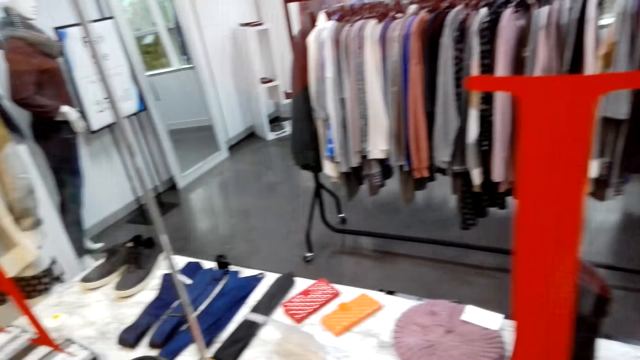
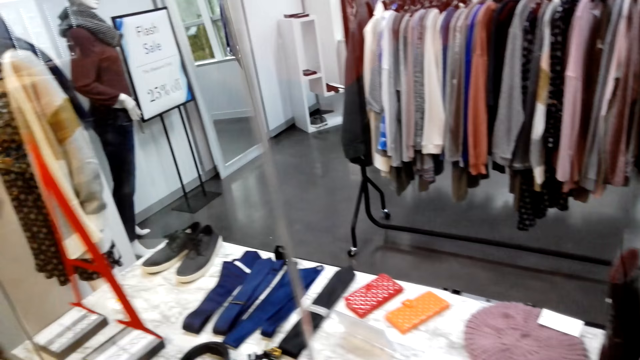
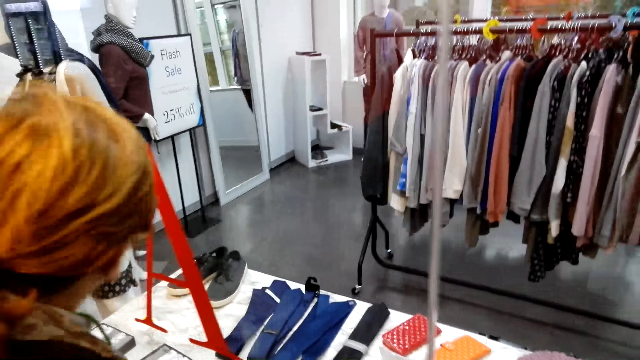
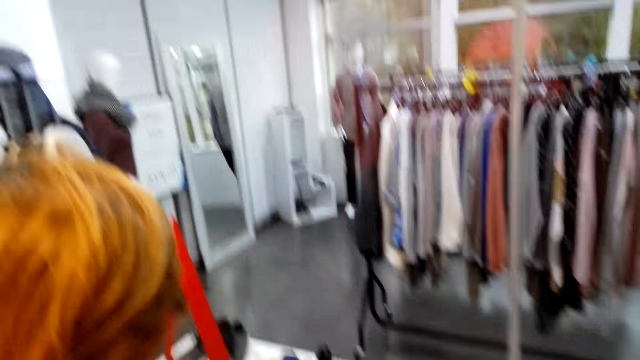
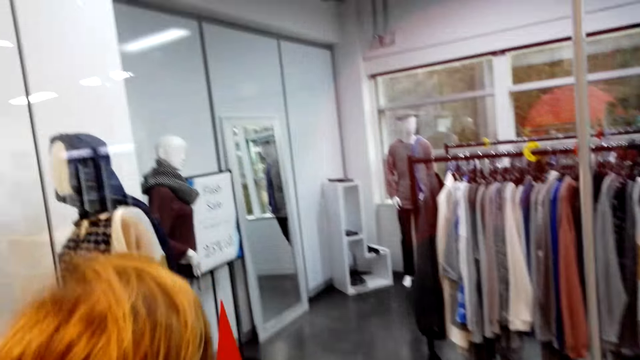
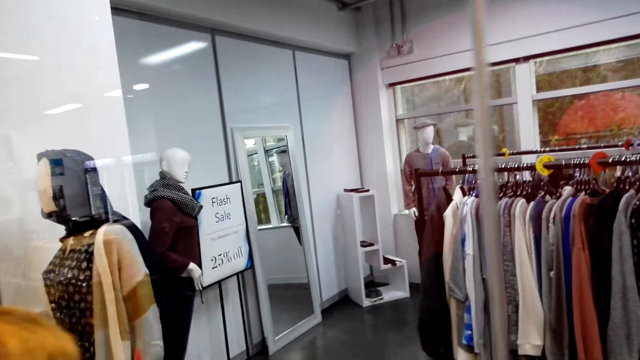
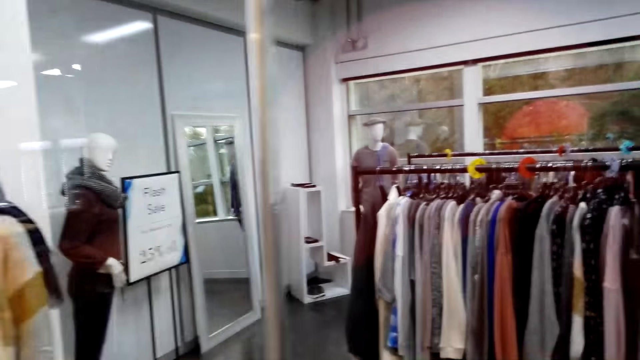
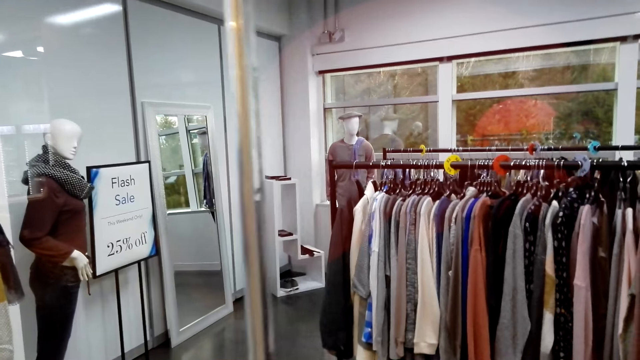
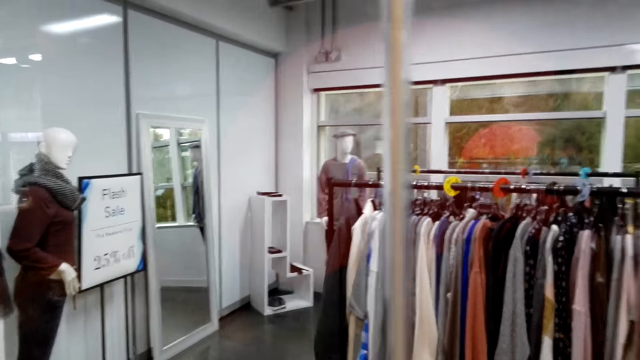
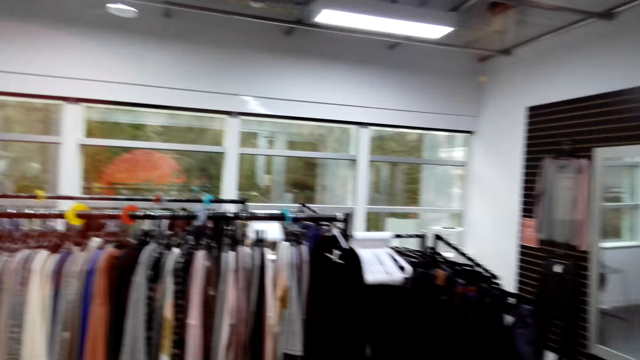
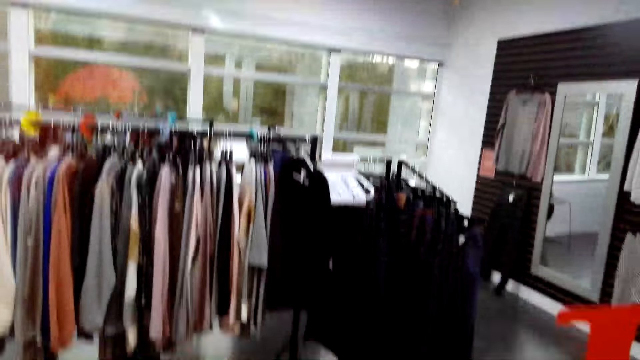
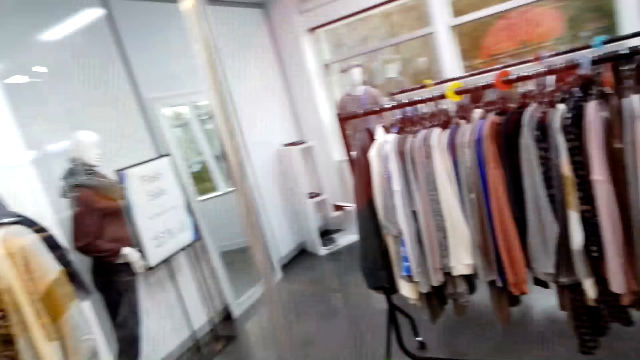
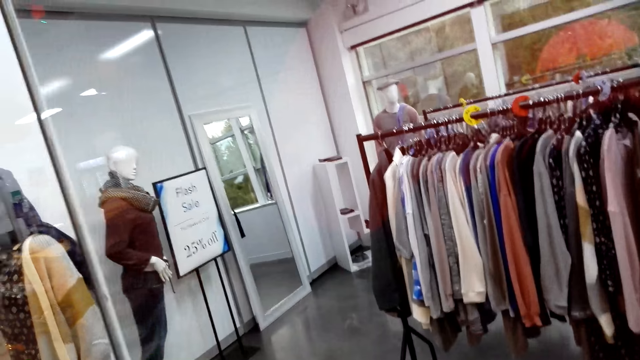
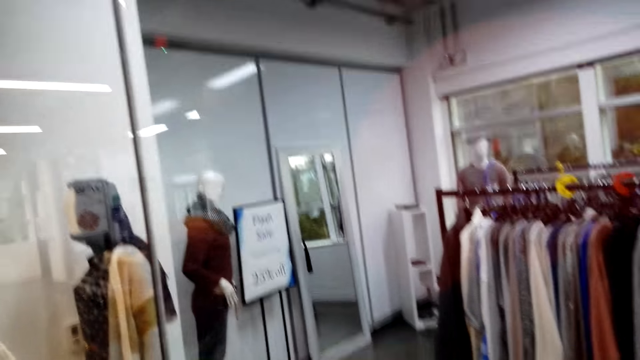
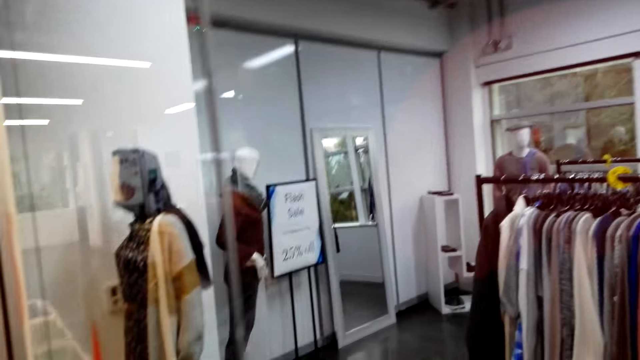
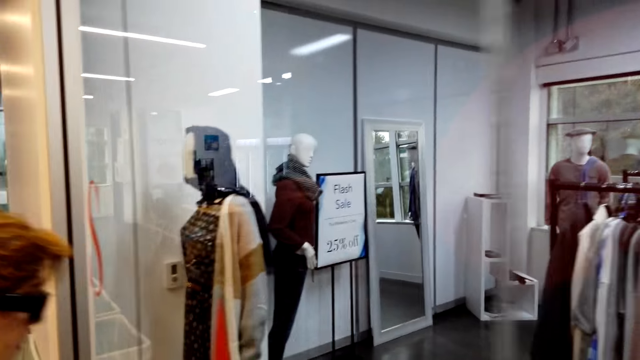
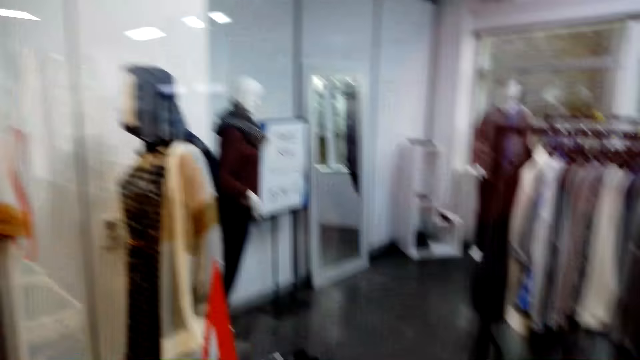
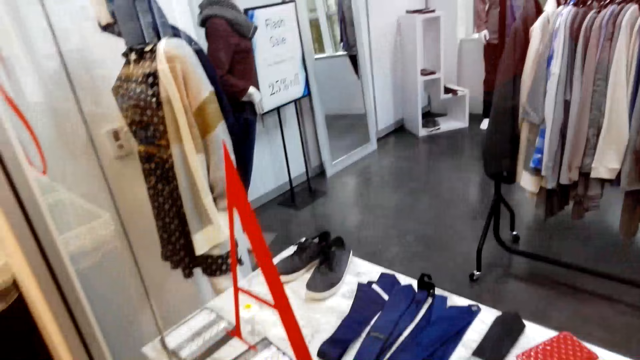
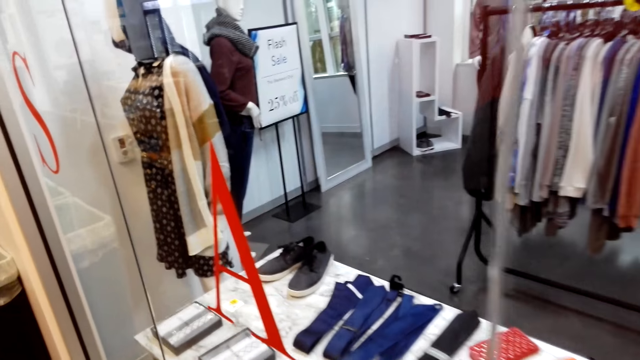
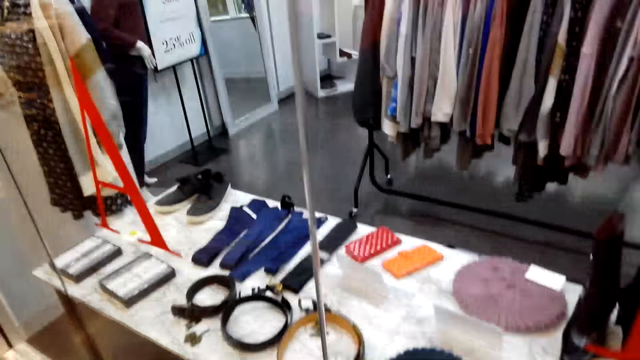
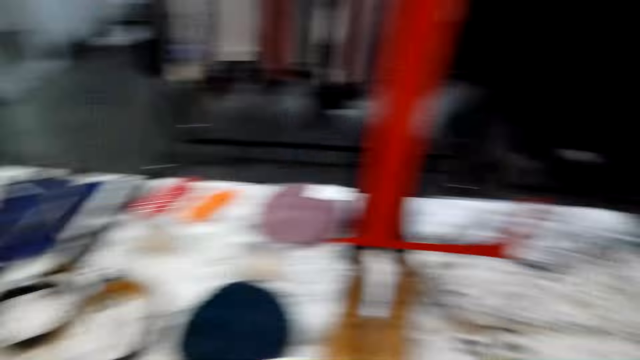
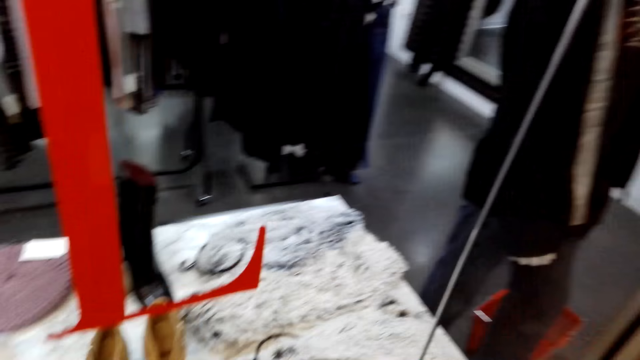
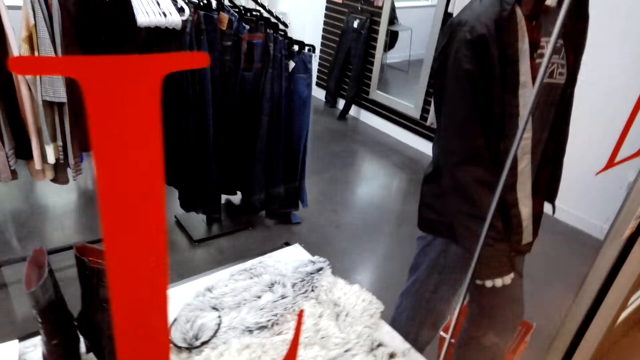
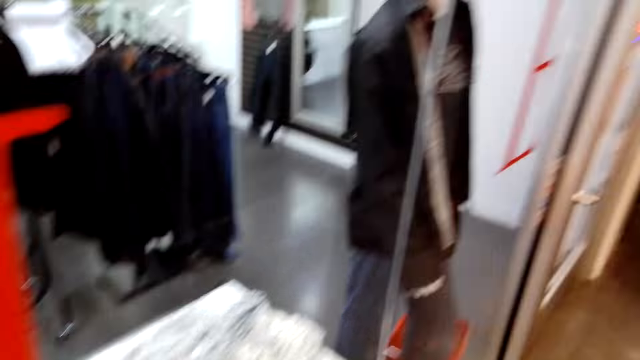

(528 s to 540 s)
The camera wearer converses with a woman. The woman converses with the camera wearer.

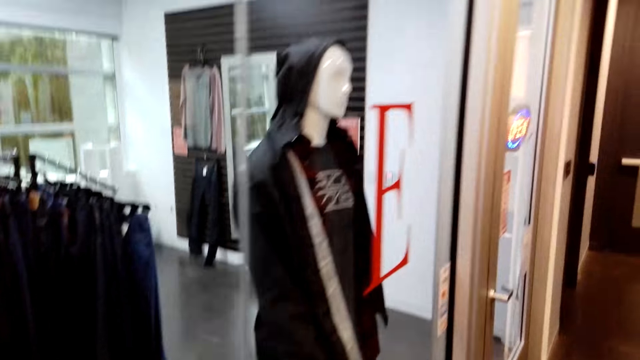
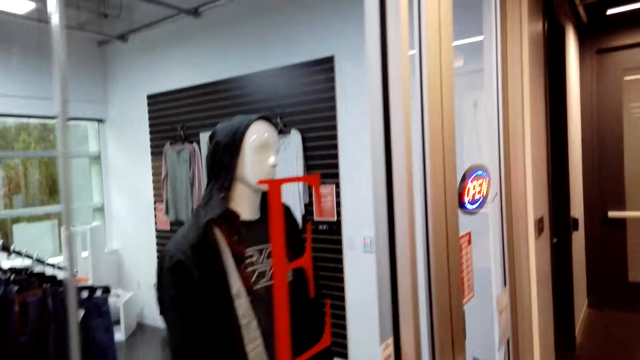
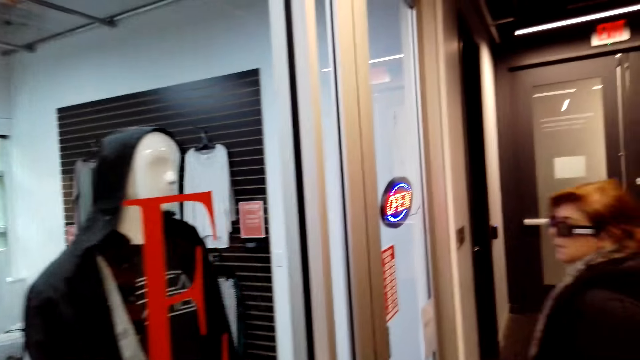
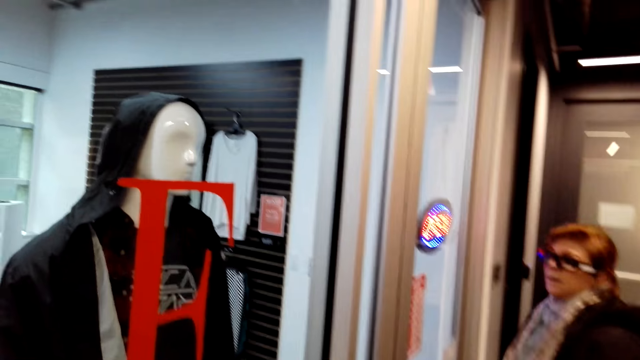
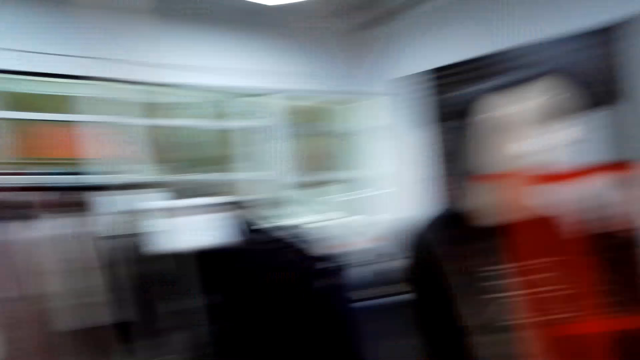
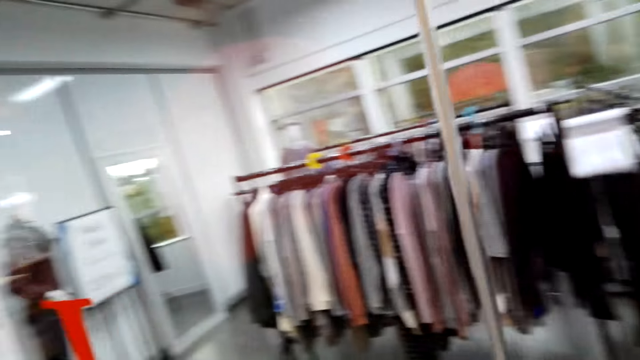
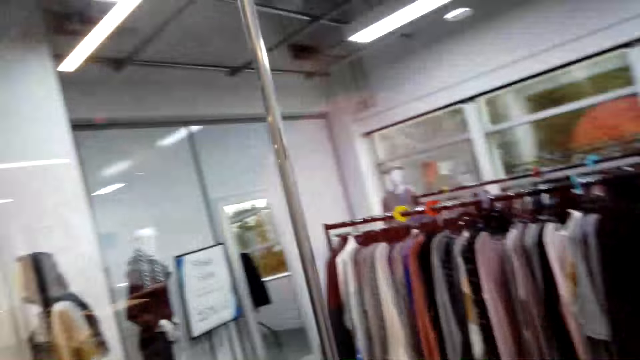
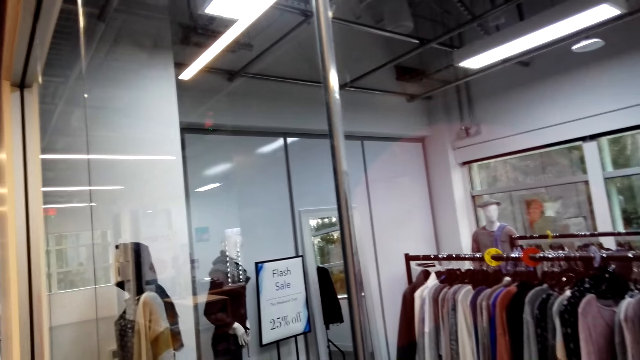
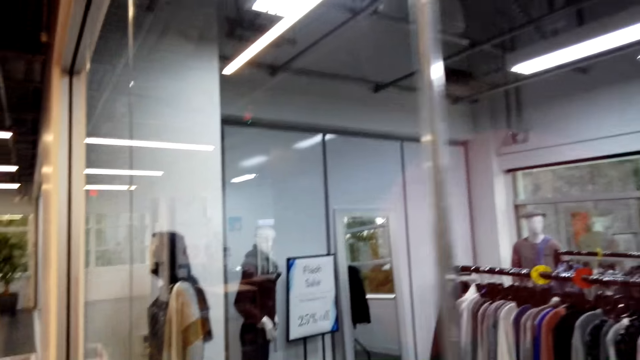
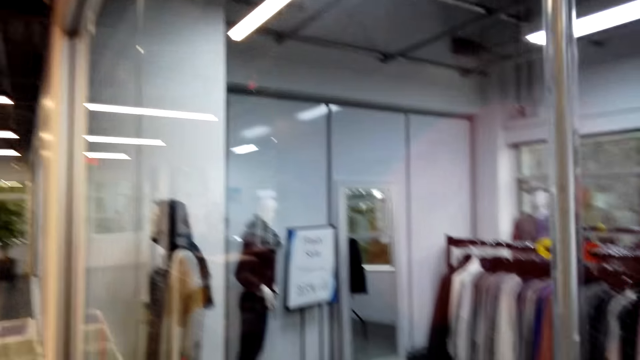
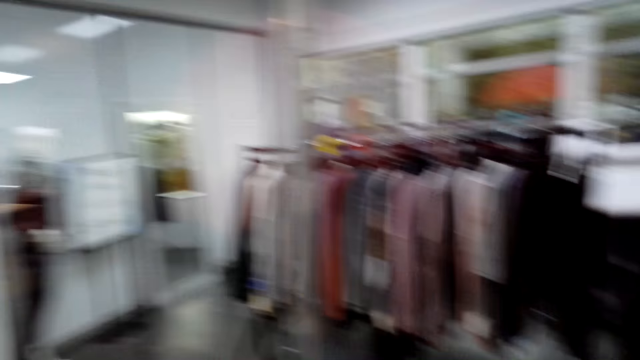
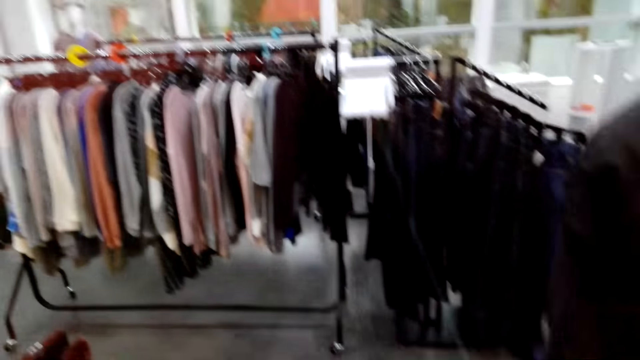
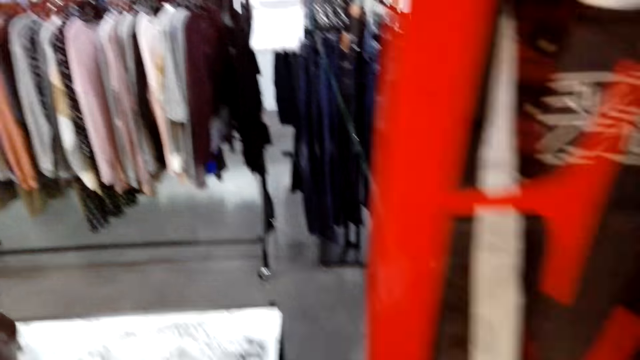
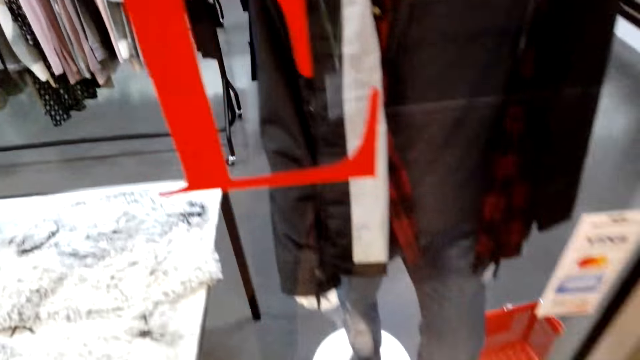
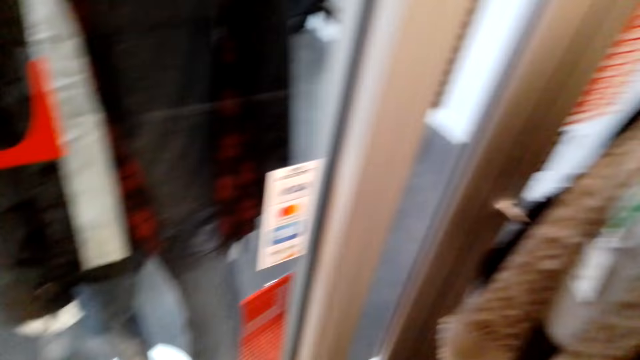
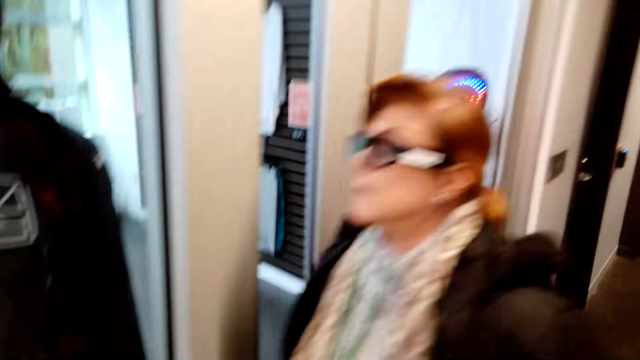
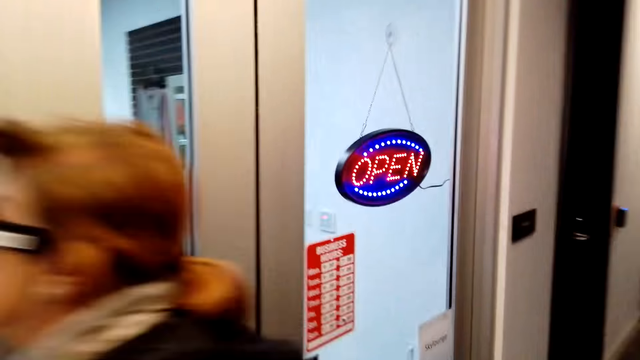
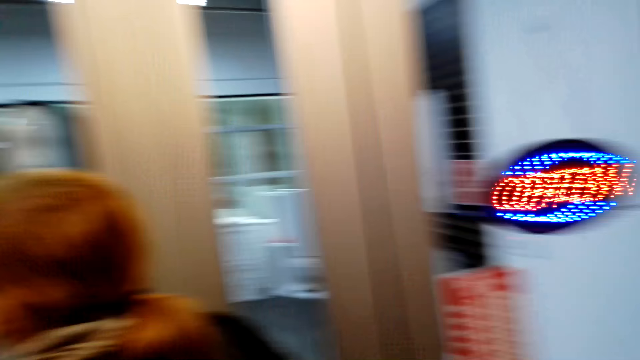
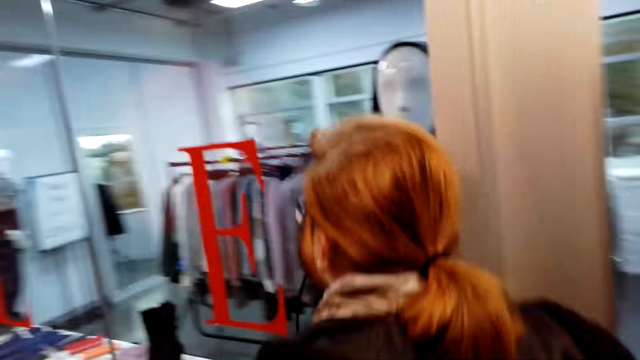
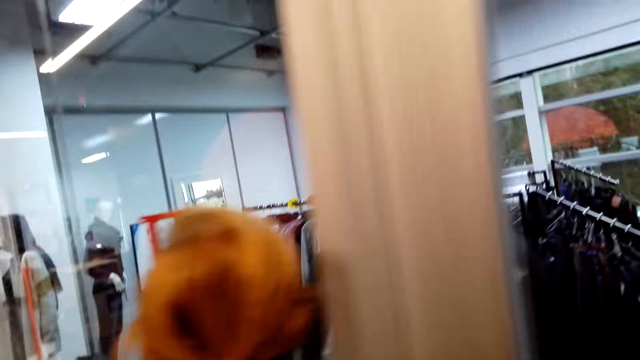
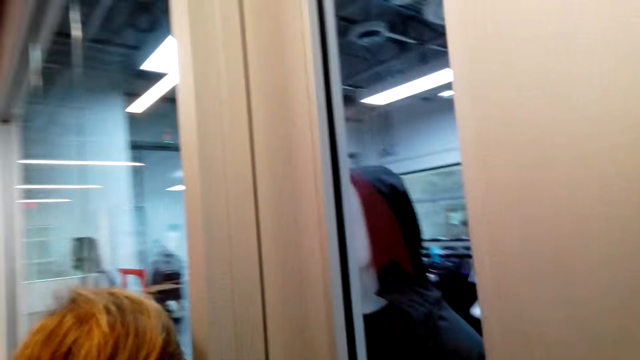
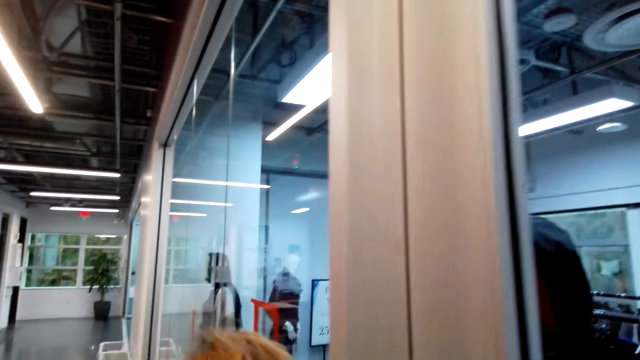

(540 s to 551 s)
The camera wearer looks around. They converse with a woman. The woman converses with the camera wearer.
